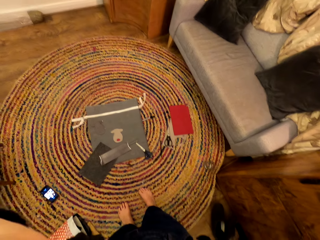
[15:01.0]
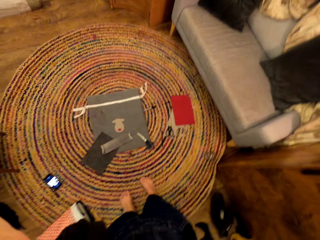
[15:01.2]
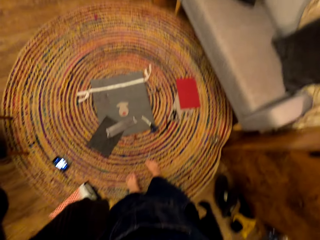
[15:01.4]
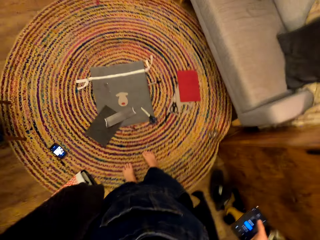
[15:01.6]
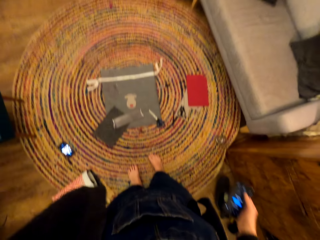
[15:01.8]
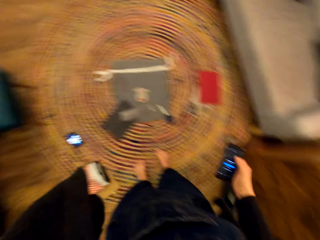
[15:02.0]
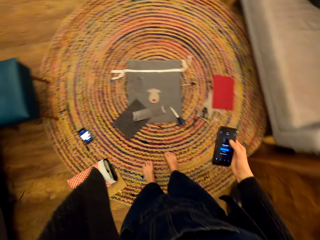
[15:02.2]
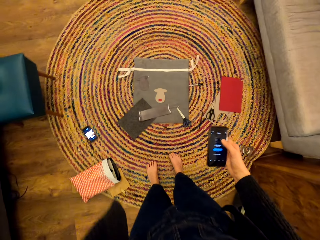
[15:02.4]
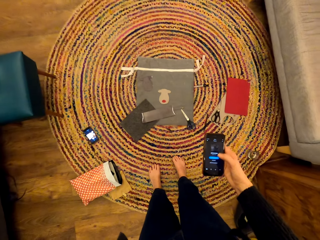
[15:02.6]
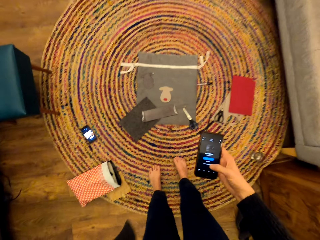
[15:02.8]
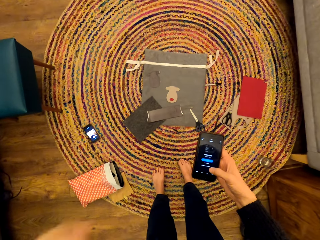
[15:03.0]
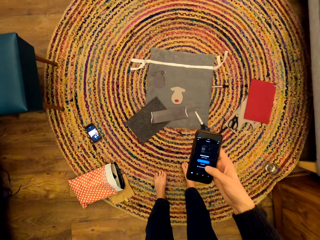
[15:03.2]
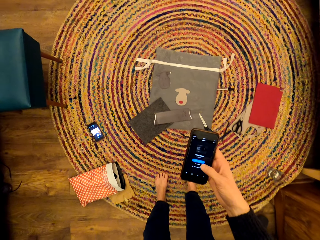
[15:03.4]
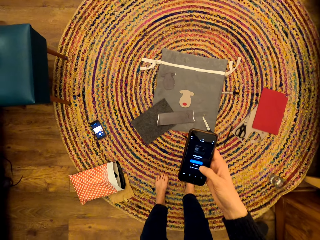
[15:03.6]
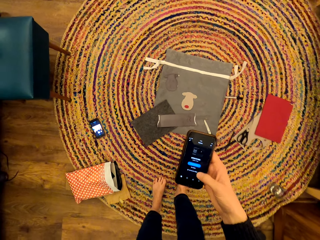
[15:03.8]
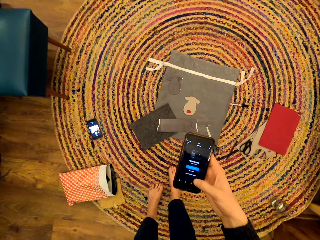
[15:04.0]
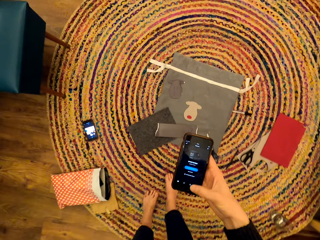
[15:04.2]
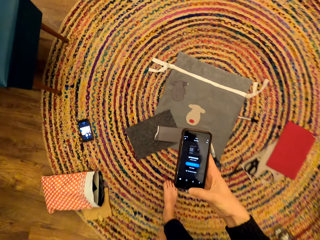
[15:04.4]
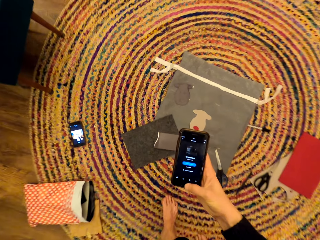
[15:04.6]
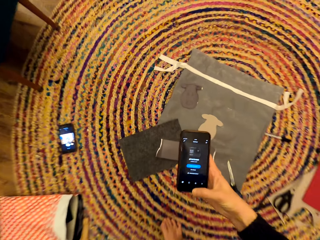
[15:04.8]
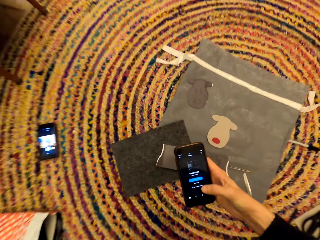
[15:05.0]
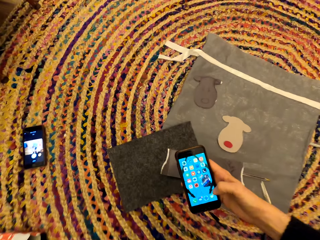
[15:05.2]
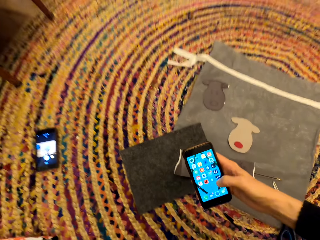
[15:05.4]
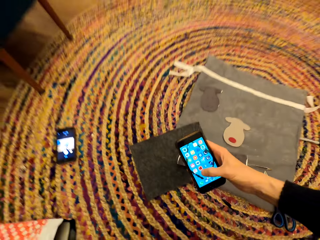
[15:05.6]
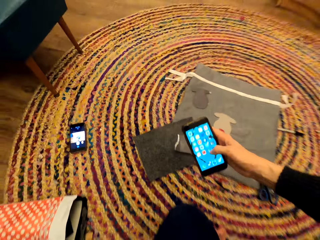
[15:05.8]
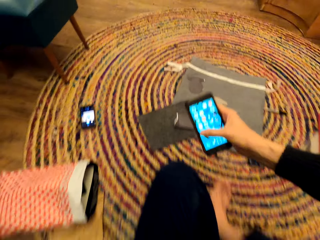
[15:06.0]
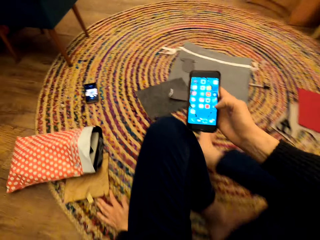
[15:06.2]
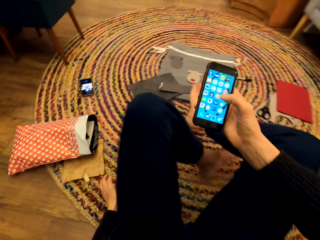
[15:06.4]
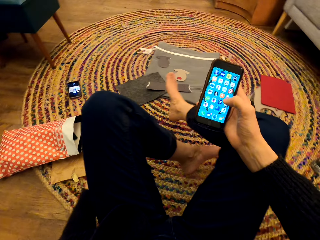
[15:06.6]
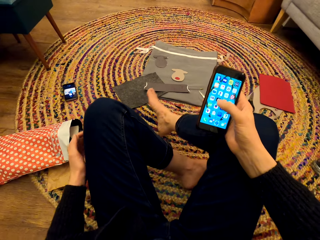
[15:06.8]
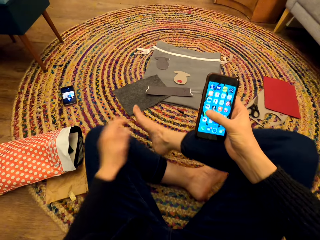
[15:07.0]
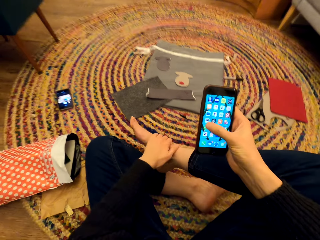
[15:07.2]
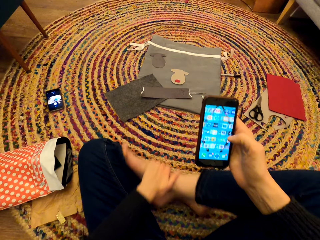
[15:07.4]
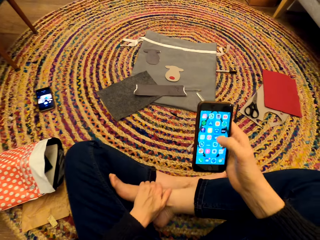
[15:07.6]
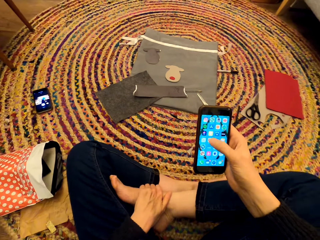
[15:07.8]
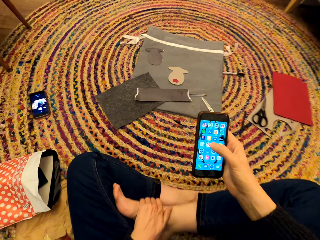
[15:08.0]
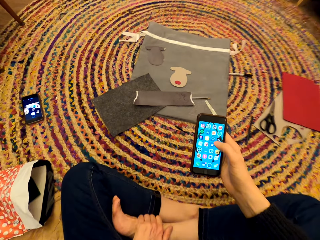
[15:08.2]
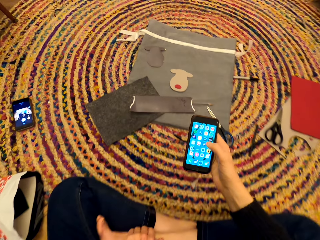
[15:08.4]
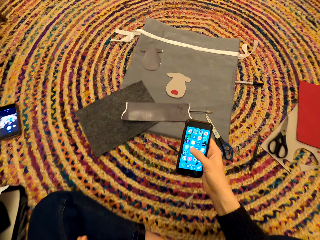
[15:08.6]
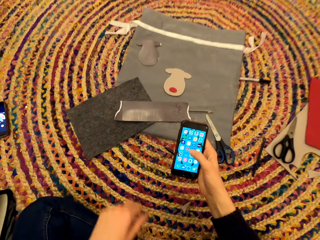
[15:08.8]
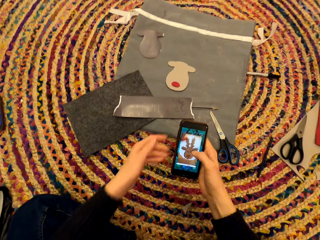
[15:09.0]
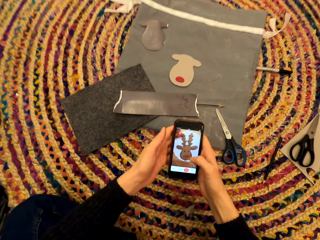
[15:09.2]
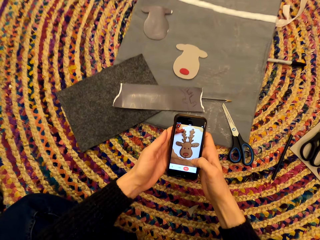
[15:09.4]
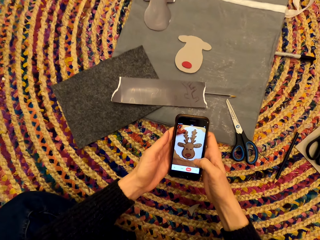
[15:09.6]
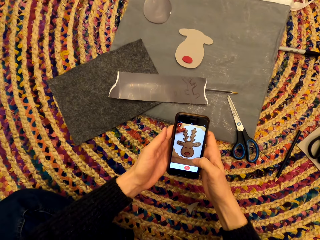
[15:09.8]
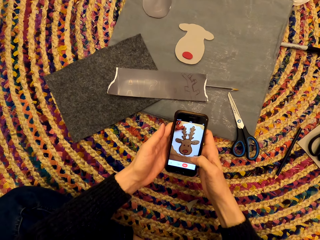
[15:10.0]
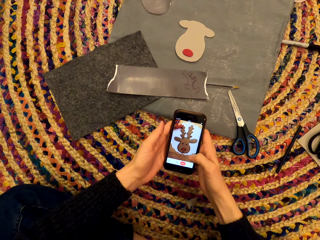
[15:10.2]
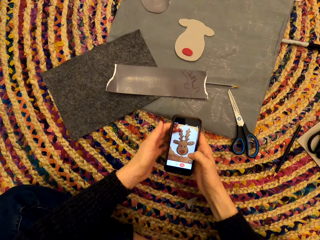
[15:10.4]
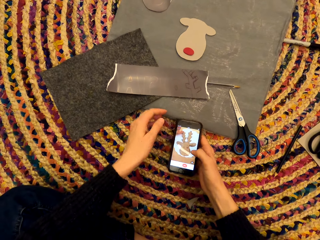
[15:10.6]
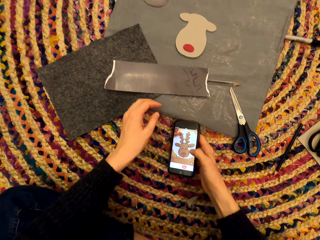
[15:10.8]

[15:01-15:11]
The camera wearer sits on the carpet. They operate the phone.

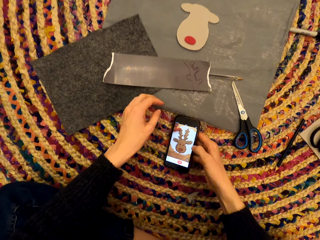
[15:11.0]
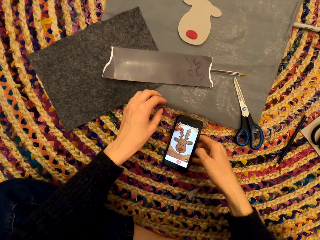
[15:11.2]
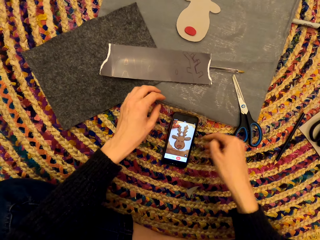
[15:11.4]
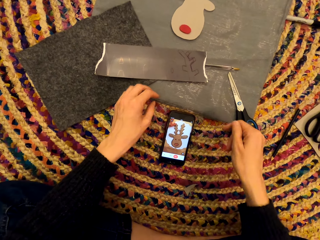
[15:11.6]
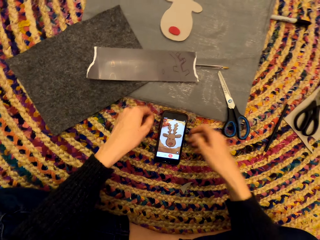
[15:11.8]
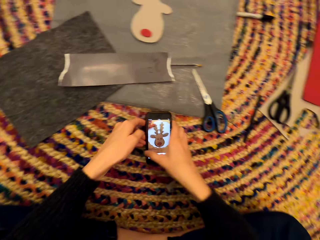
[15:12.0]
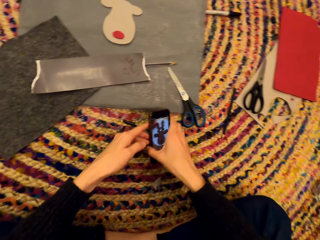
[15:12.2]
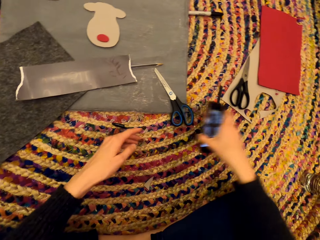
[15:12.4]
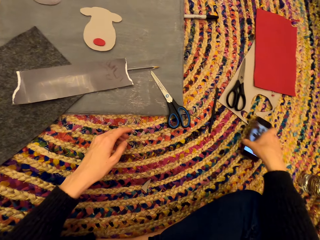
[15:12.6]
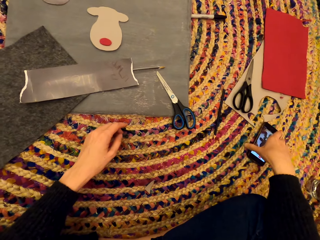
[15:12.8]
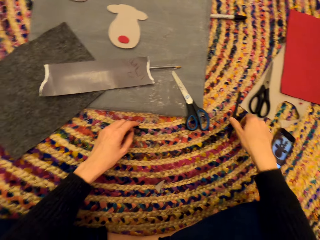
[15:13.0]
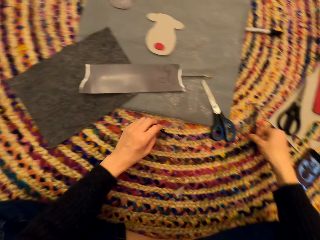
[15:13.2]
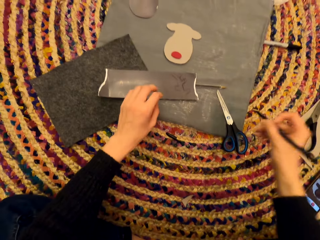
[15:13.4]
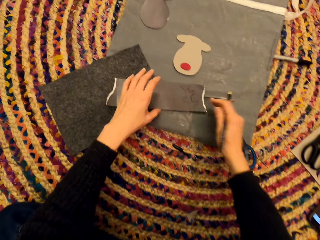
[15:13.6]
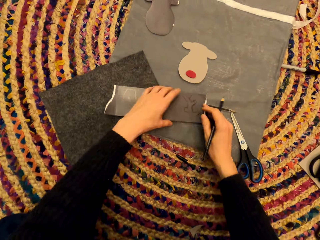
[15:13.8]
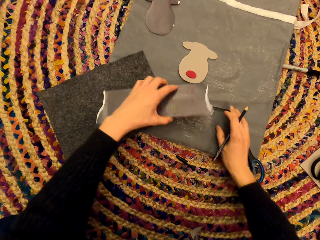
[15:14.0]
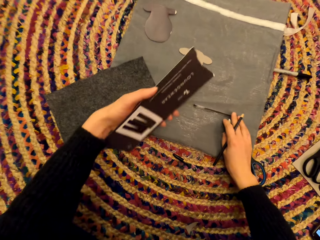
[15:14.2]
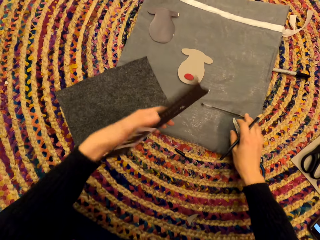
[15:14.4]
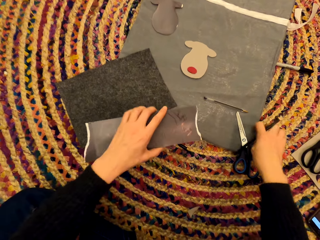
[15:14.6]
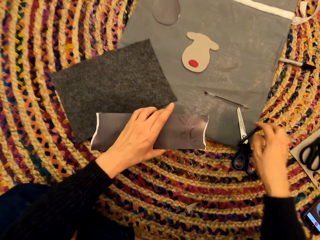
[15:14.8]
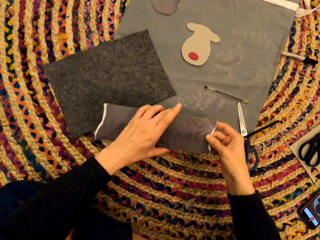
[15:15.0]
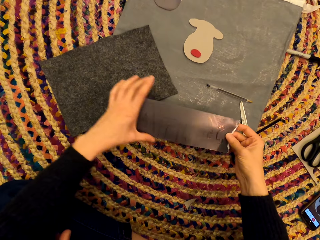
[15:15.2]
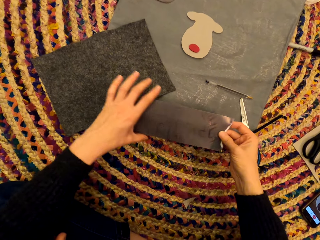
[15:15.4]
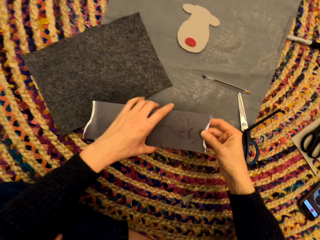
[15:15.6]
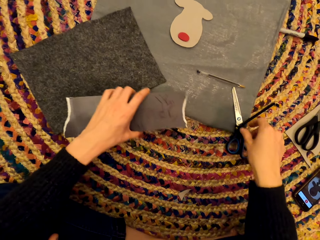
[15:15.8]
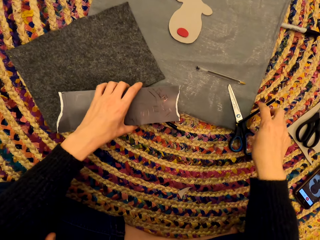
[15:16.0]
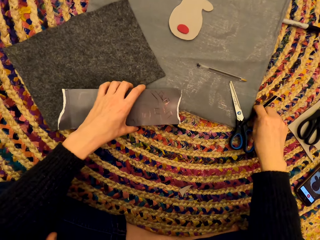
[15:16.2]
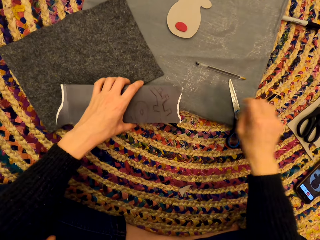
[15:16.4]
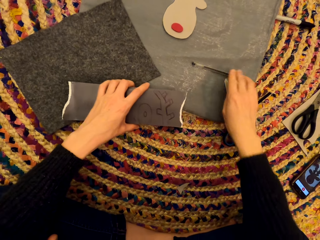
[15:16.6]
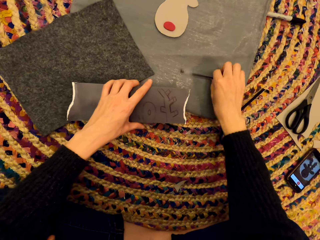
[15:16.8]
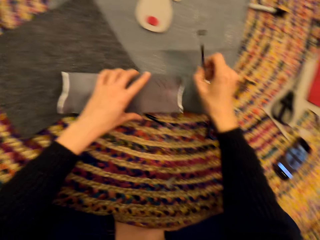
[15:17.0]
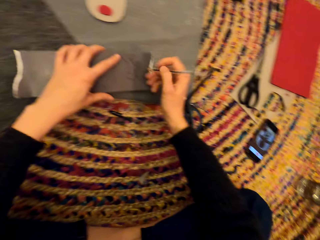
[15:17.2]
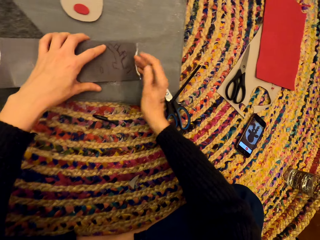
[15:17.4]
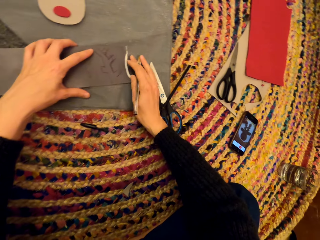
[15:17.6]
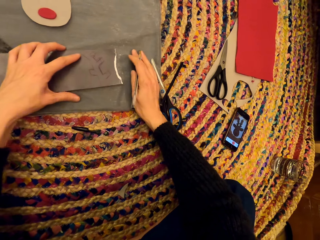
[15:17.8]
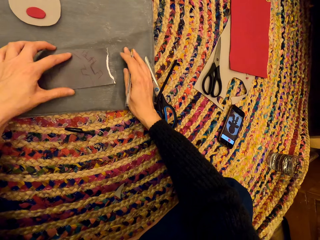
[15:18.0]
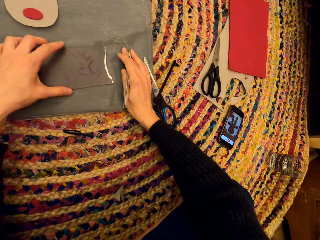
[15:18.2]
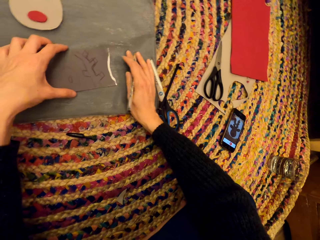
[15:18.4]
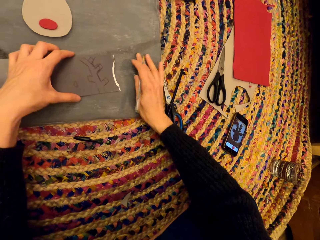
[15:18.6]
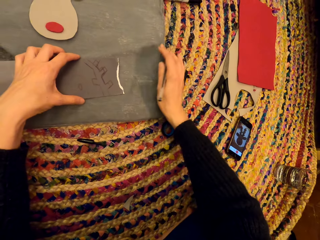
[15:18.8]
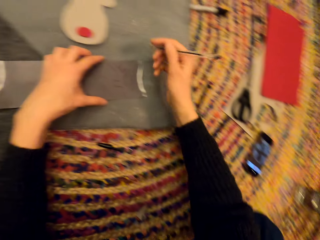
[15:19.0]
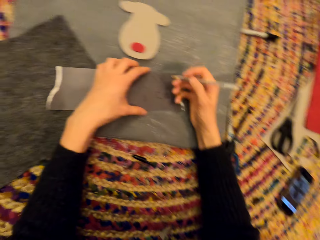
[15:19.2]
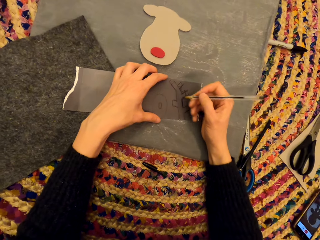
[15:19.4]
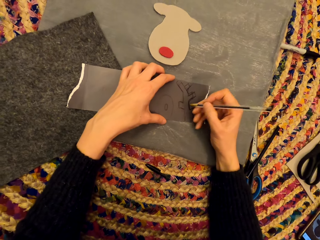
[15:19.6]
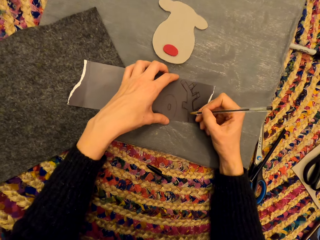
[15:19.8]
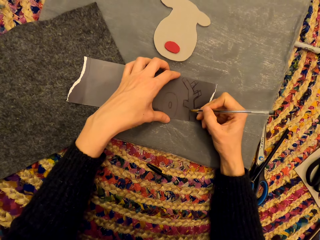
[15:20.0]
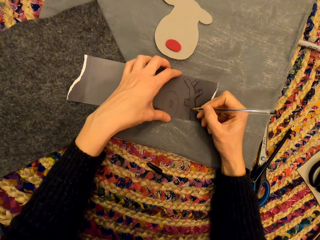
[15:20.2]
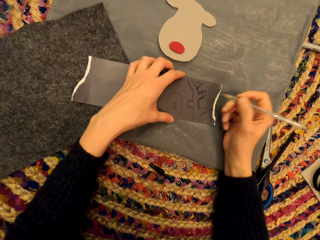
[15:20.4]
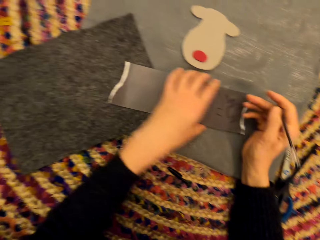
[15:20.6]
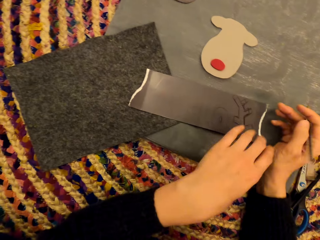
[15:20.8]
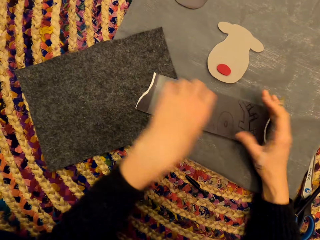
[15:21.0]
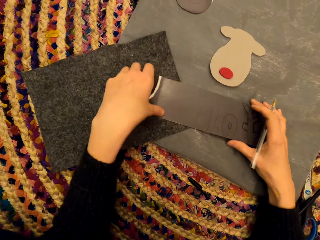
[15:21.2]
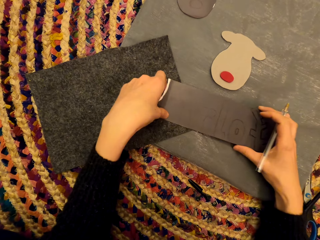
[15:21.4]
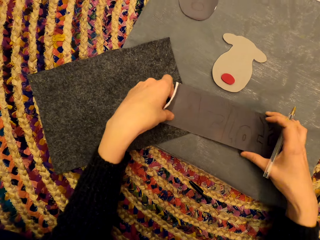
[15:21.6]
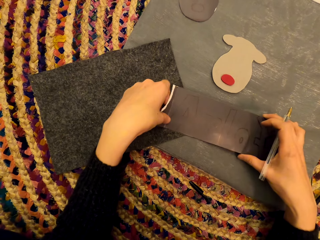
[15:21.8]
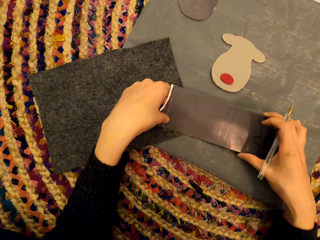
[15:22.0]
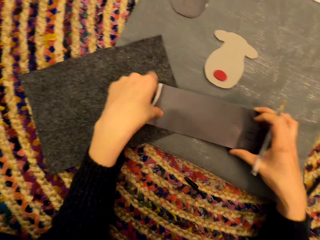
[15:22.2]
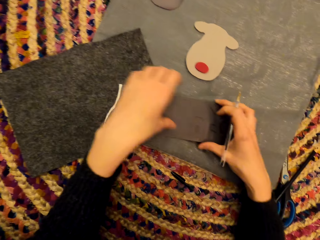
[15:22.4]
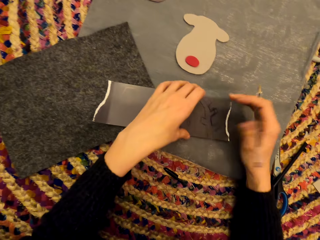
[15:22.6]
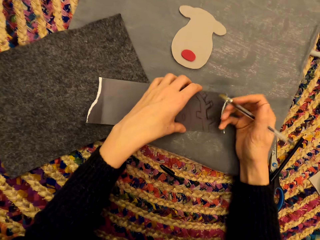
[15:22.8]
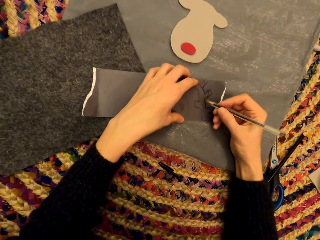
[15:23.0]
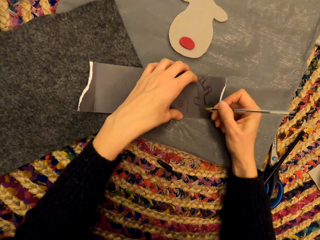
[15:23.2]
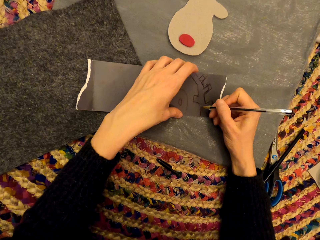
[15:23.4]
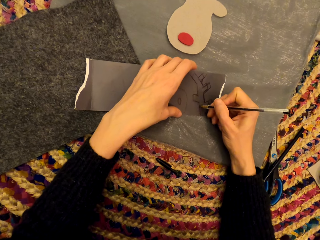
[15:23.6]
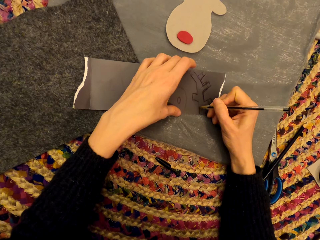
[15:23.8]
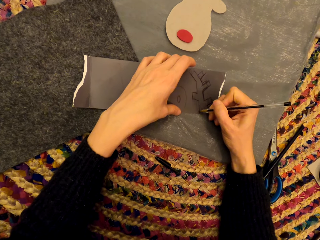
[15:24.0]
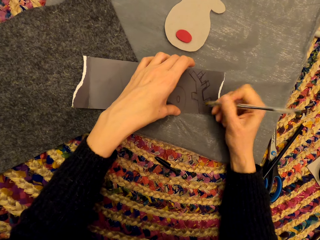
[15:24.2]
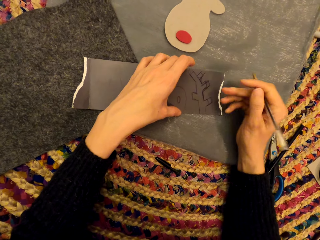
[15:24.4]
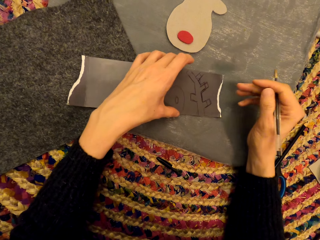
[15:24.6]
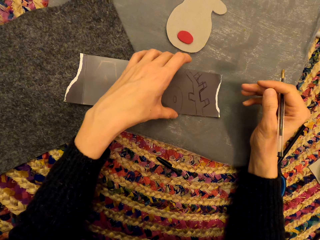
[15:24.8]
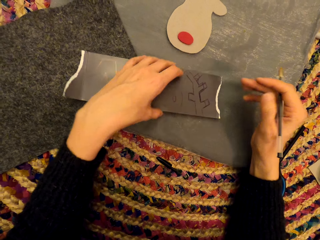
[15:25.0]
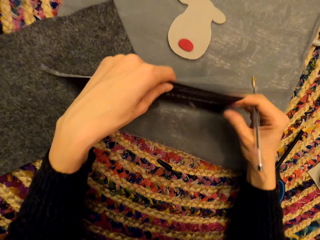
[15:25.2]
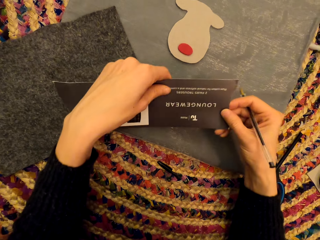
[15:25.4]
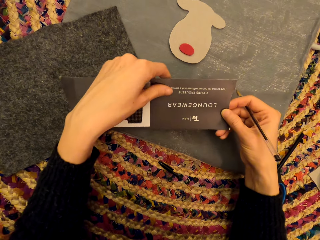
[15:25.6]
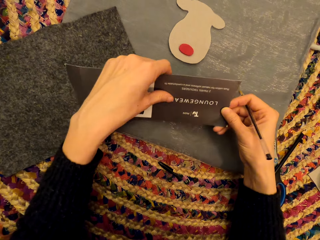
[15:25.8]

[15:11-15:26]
The camera wearer puts the phone on the carpet. They pick up the pen from the carpet, pick up the paper from the carpet, and drop the pen on the carpet. They pick up the pen from the carpet. They continue drawing. They draw on the paper.
